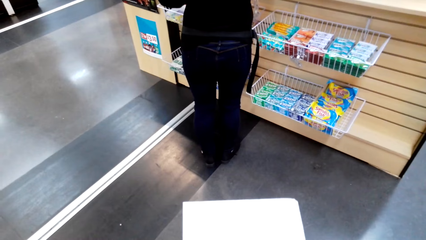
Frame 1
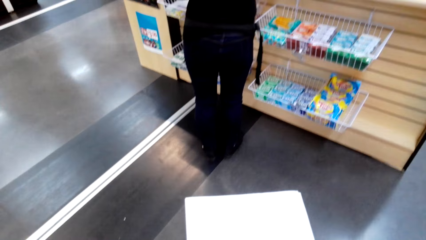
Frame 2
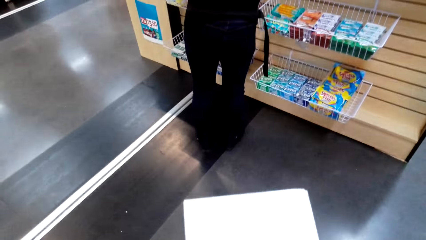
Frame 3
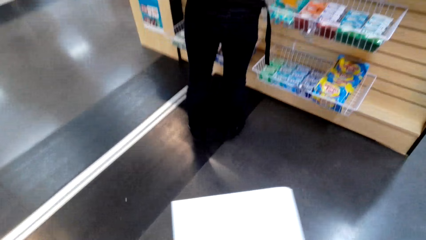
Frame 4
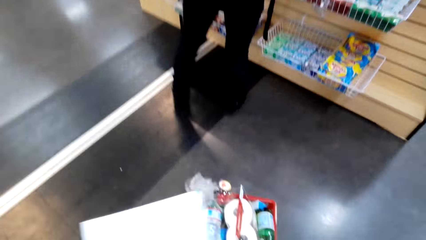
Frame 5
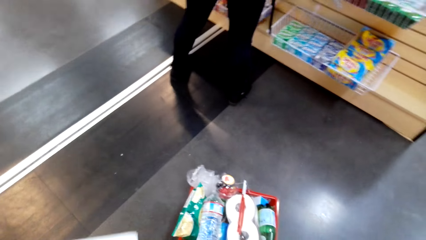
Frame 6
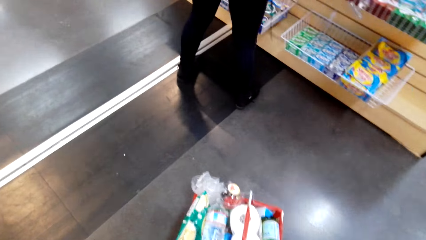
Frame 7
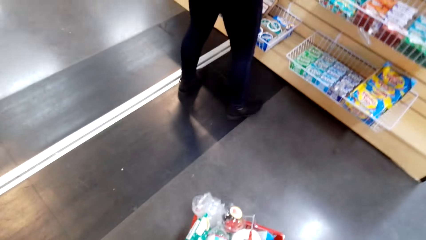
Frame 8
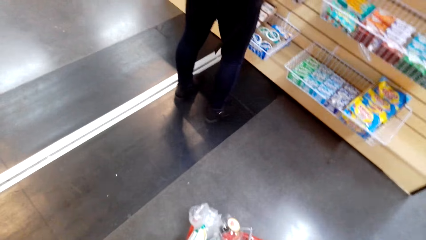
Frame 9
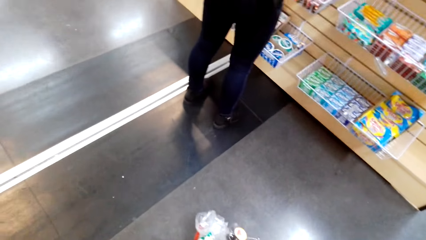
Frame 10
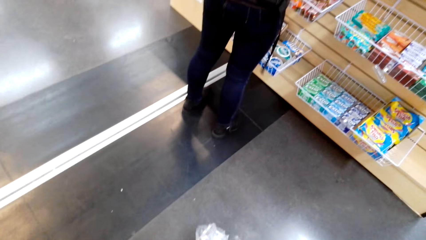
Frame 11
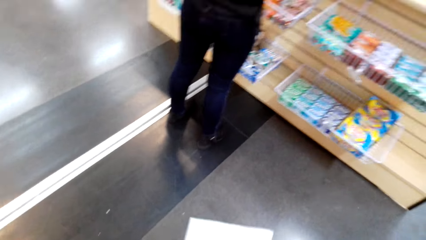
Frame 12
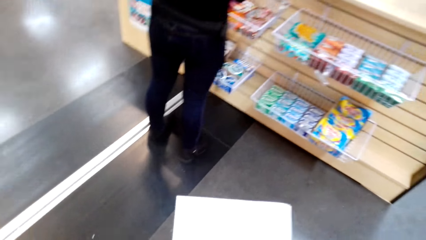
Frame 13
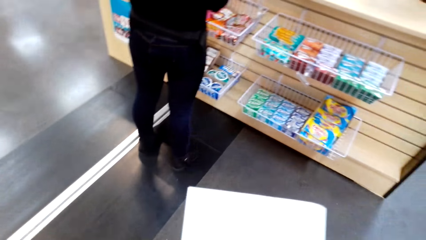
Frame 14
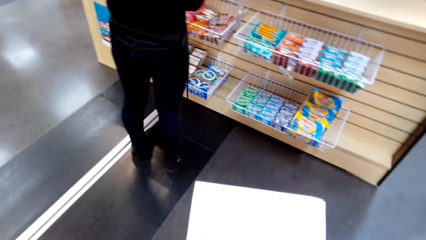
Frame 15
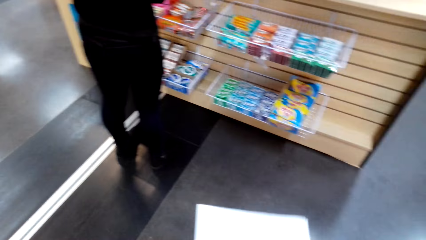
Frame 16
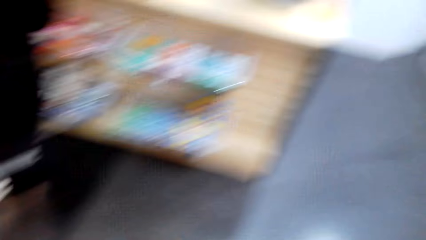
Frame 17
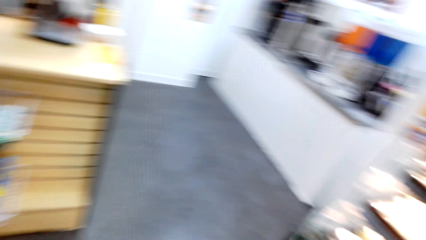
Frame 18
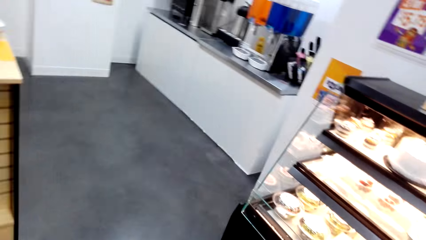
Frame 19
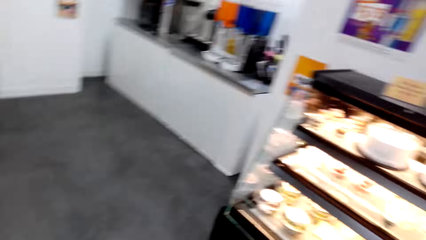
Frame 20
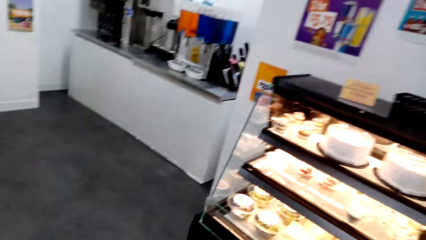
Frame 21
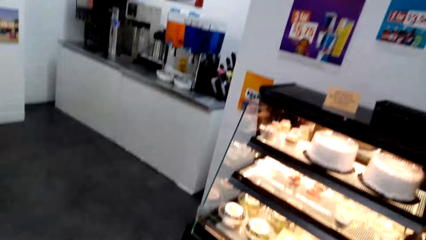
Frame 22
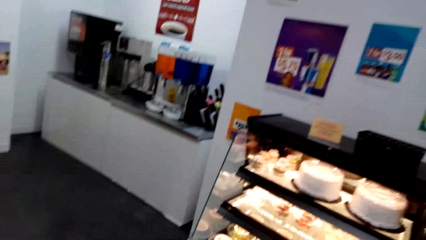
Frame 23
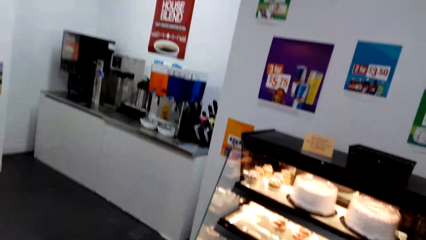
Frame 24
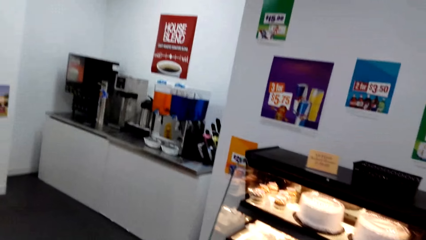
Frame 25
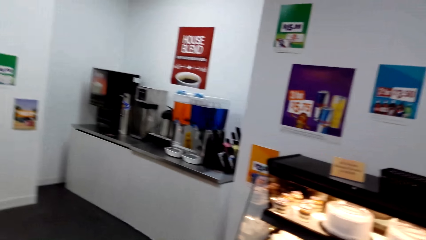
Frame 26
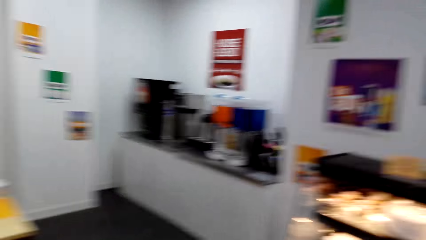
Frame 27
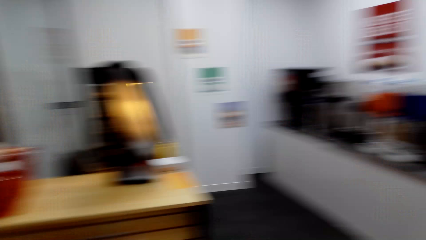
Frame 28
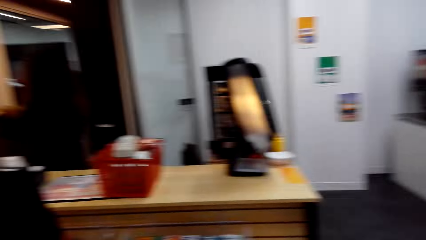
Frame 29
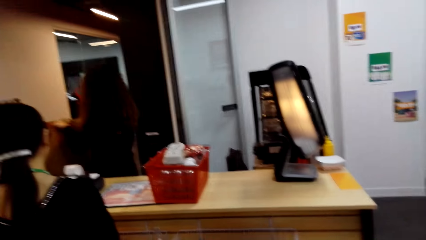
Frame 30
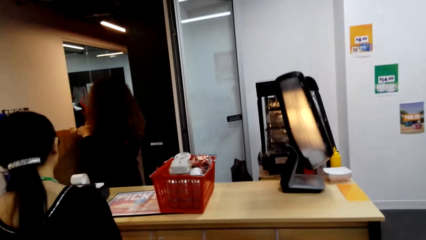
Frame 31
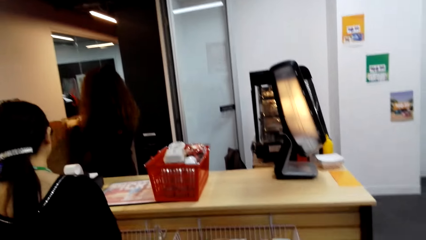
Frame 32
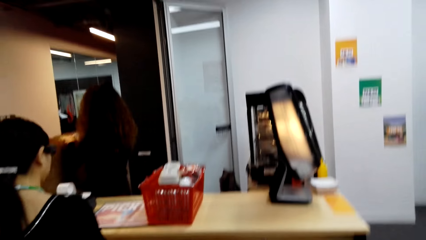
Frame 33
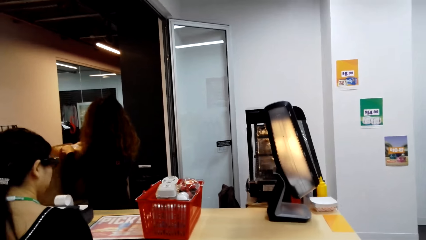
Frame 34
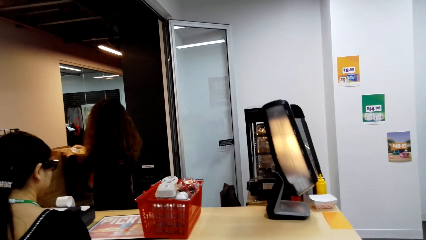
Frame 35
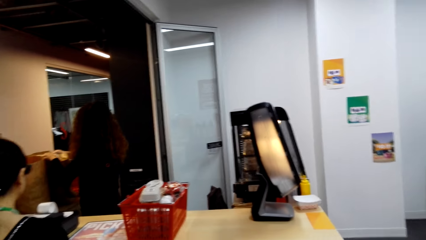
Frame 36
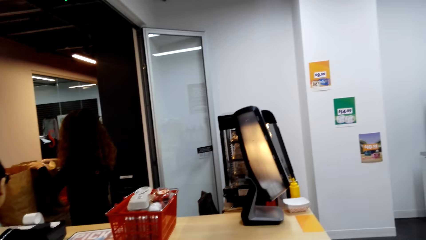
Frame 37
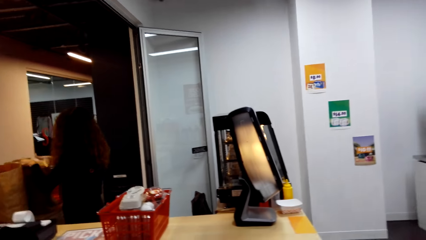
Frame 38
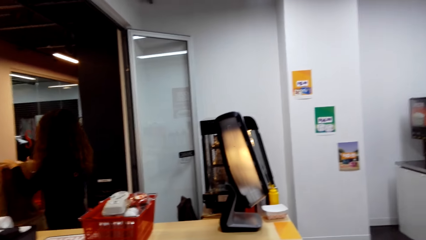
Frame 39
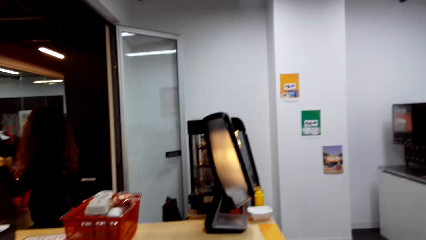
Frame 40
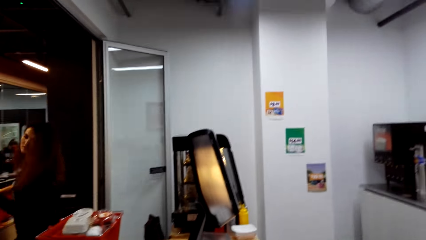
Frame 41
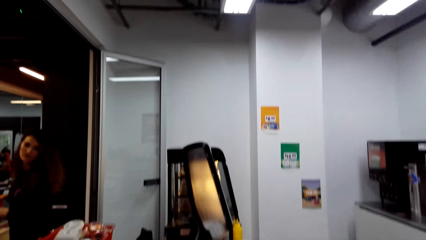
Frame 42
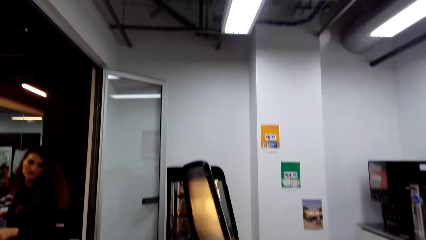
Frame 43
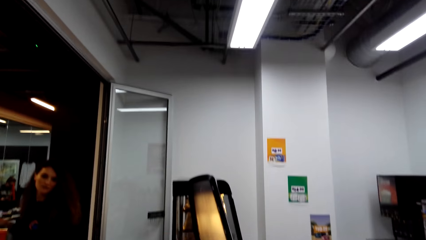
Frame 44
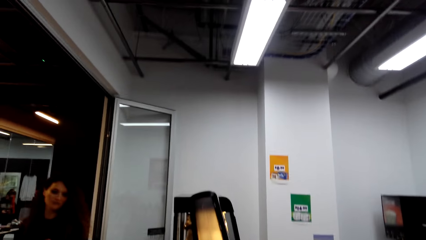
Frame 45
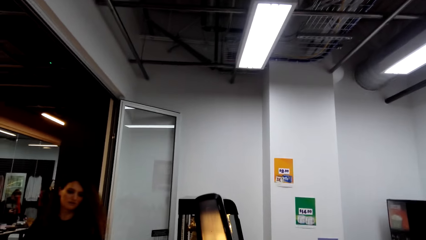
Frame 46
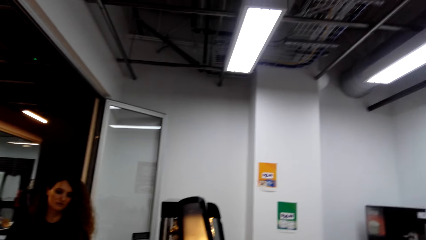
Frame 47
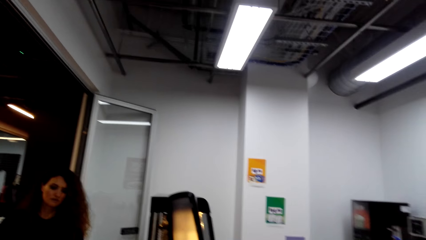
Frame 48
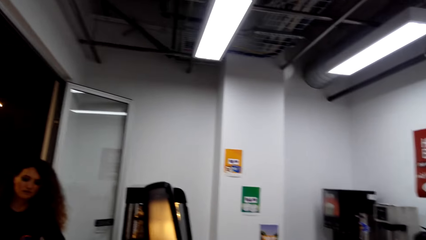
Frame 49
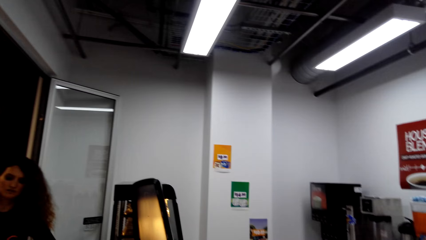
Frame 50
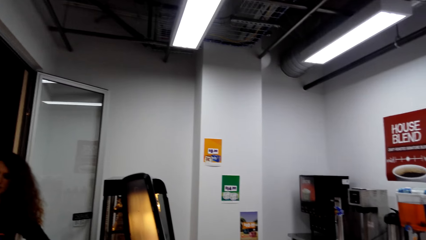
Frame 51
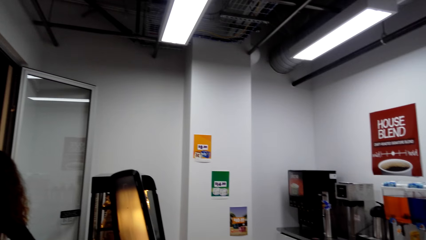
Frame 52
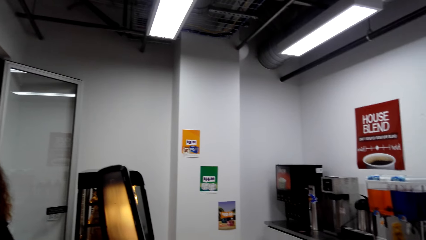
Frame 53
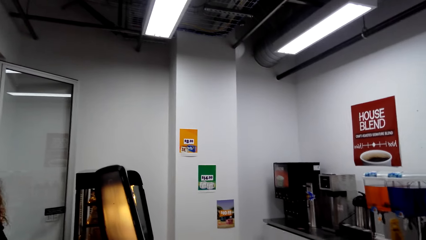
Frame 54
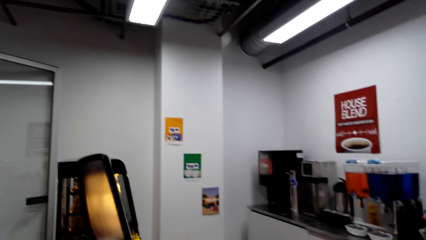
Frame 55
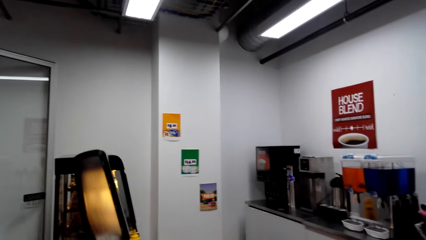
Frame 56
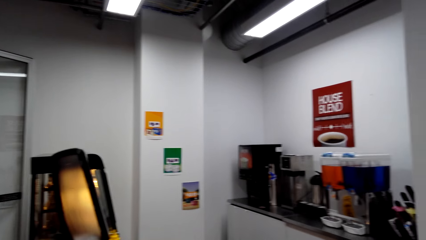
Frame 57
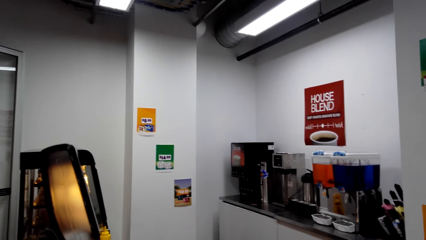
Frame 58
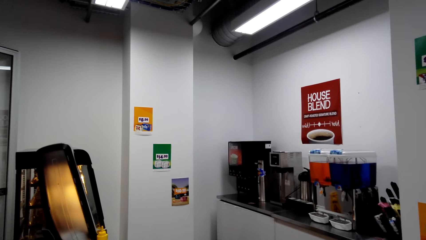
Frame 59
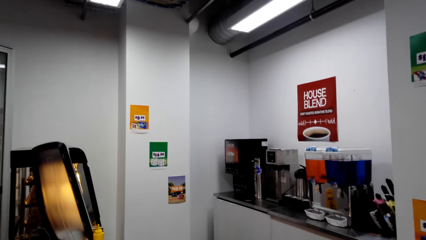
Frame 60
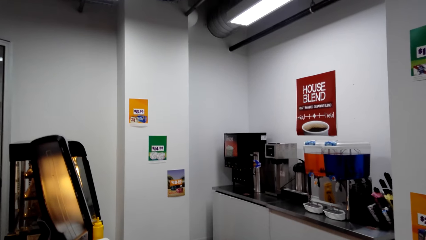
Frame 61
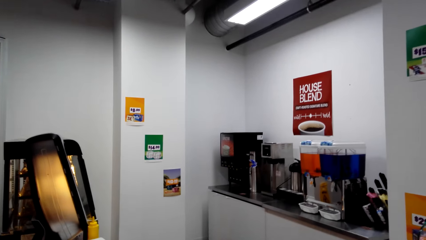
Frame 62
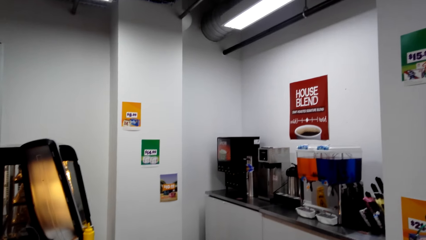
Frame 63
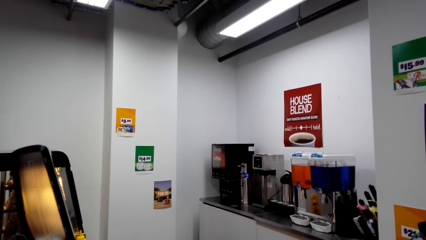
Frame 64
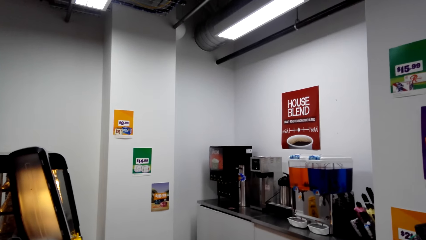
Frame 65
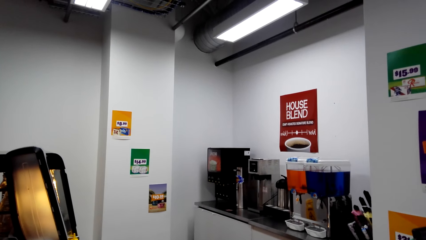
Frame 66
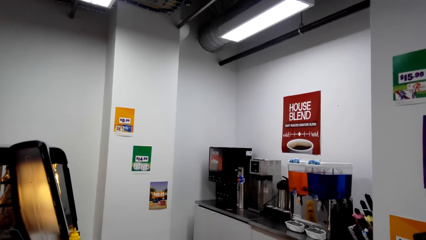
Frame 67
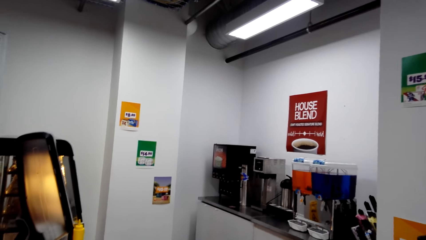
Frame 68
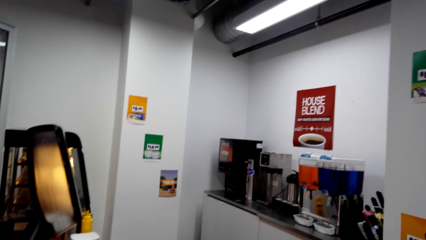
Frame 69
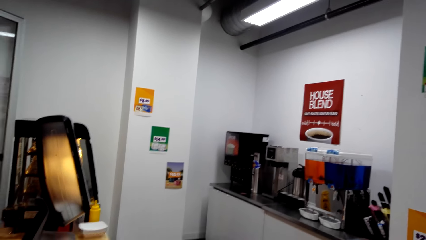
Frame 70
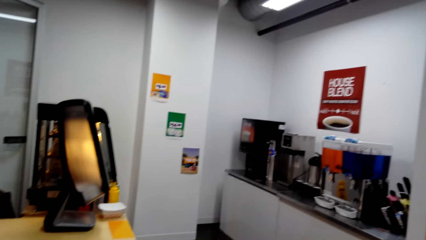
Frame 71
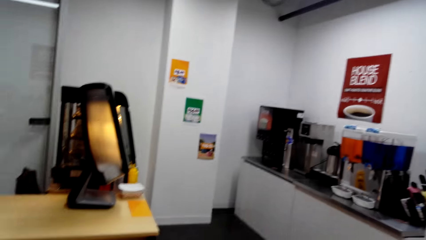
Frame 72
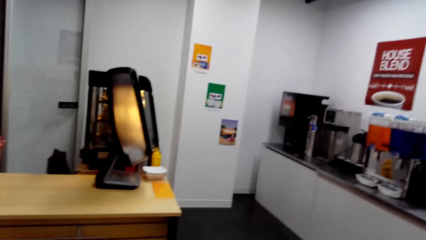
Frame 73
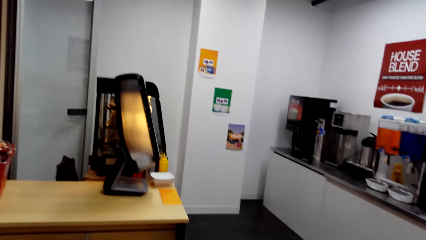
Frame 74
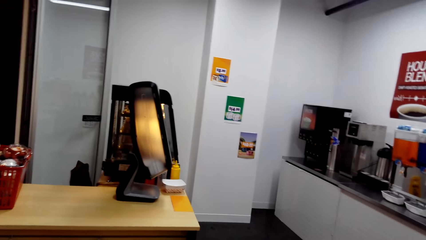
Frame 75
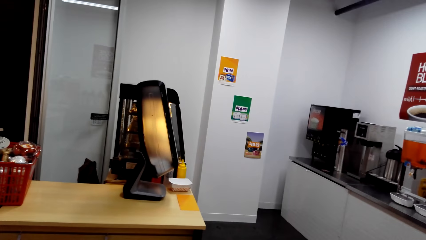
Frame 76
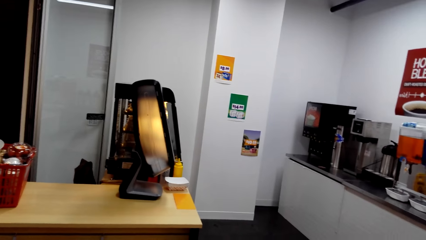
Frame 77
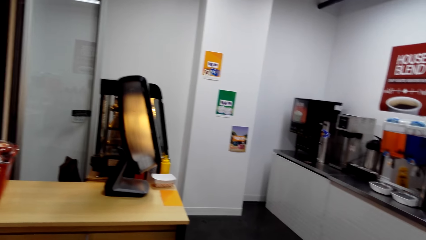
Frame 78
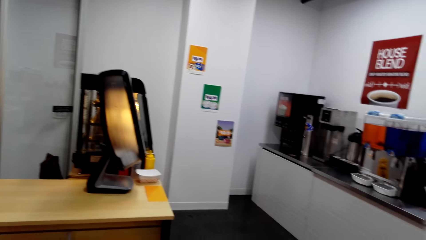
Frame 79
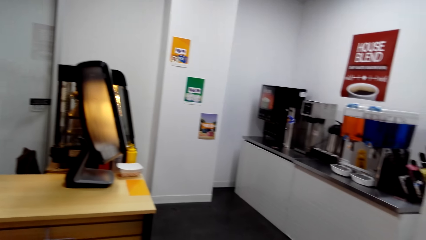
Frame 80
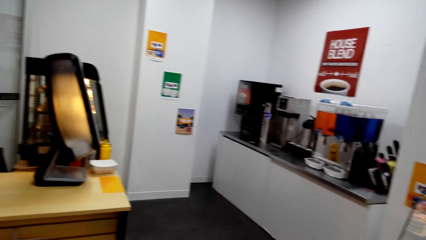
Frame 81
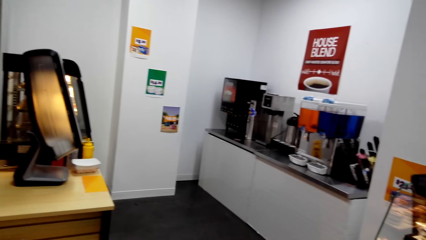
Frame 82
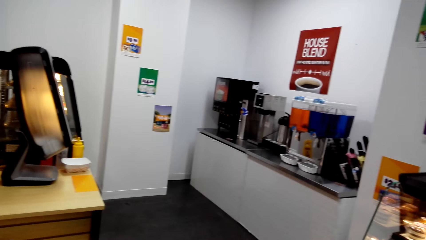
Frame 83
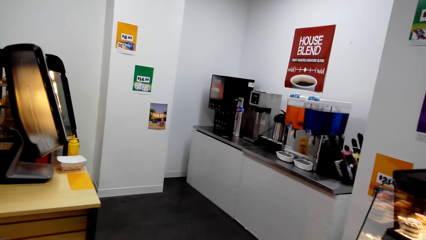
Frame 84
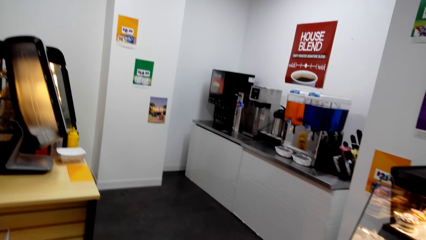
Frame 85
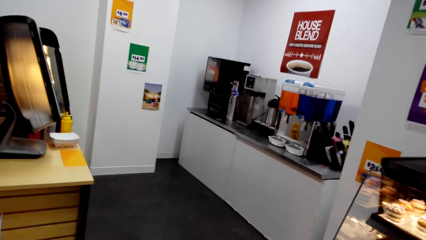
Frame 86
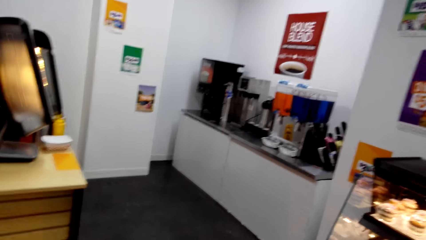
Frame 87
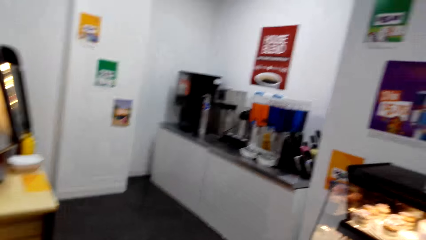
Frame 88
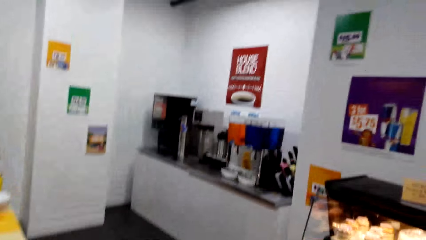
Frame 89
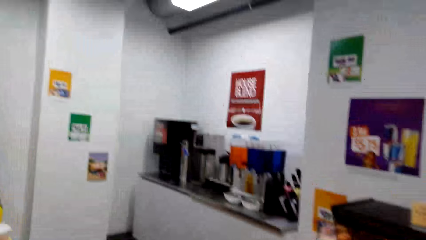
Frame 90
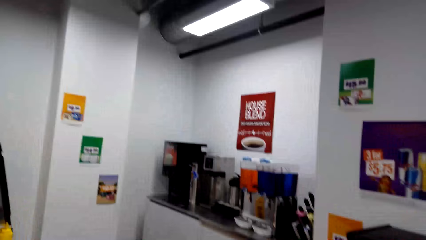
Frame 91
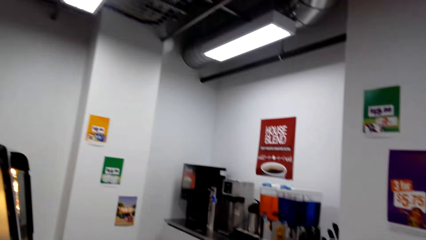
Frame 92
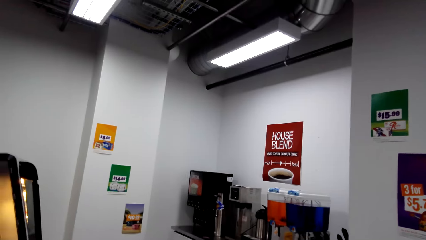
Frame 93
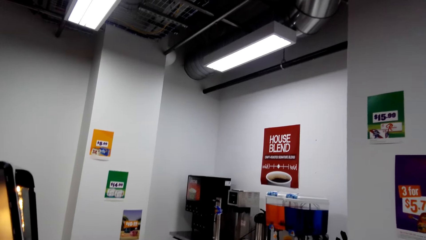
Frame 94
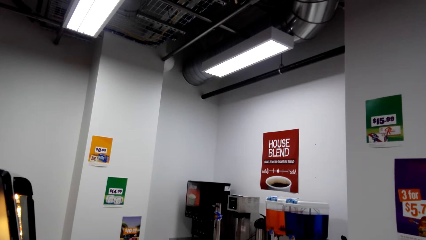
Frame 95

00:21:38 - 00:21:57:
The camera wearer turns around. They hold a paper. They turn around. A man holds the pack bag. The camera wearer turns around. The man turns to the side. The camera wearer turns around.
